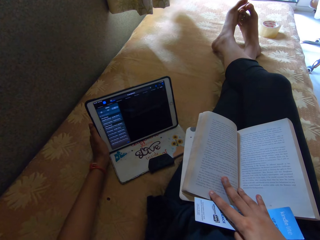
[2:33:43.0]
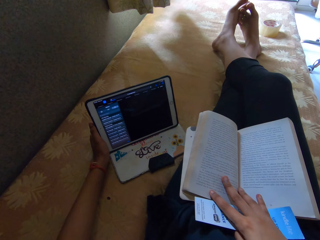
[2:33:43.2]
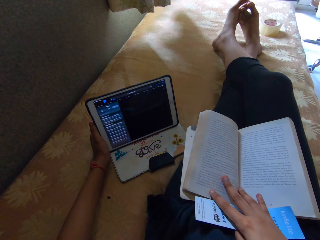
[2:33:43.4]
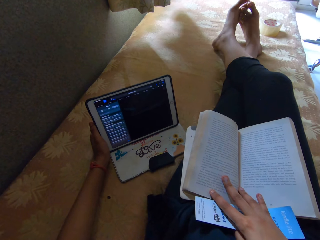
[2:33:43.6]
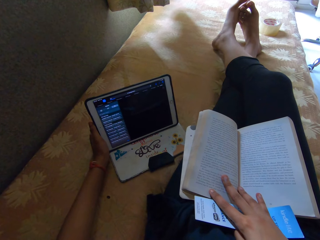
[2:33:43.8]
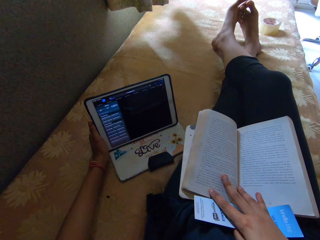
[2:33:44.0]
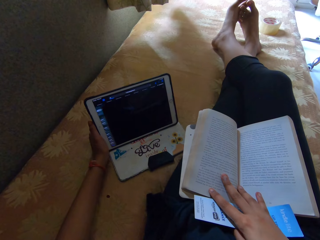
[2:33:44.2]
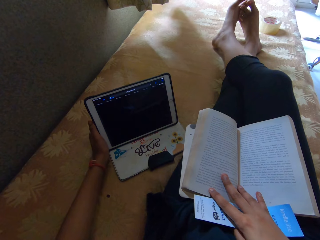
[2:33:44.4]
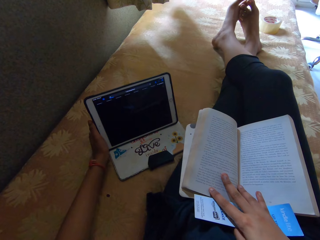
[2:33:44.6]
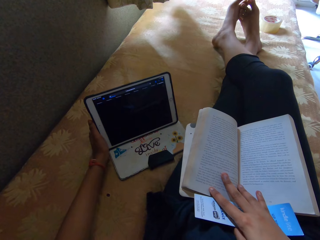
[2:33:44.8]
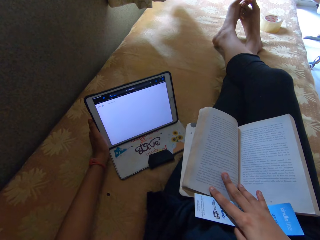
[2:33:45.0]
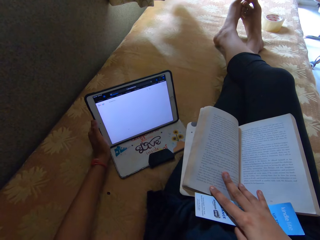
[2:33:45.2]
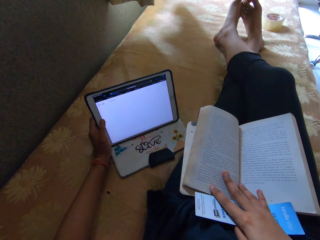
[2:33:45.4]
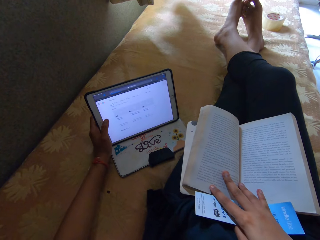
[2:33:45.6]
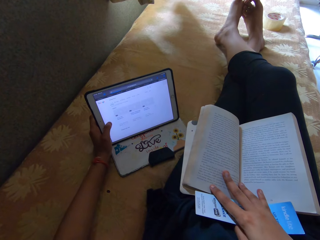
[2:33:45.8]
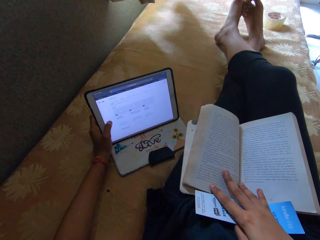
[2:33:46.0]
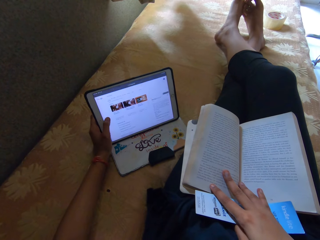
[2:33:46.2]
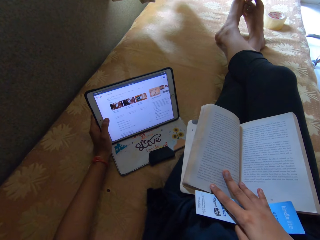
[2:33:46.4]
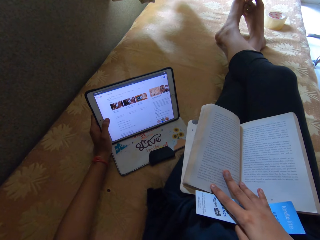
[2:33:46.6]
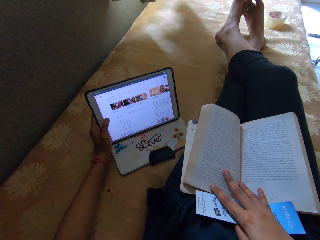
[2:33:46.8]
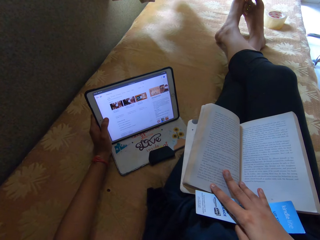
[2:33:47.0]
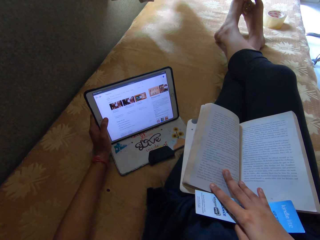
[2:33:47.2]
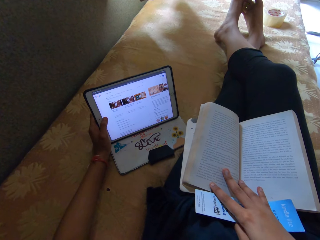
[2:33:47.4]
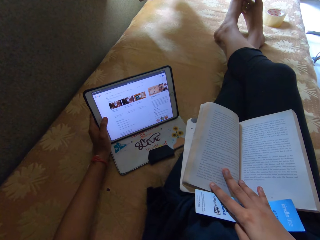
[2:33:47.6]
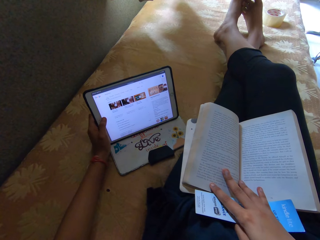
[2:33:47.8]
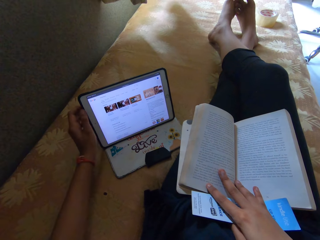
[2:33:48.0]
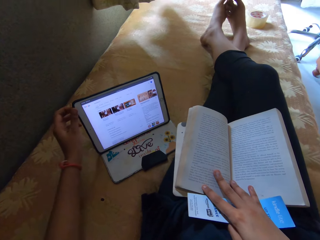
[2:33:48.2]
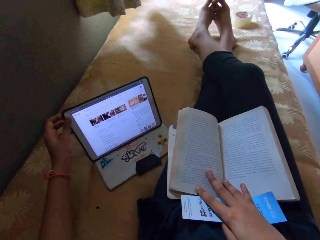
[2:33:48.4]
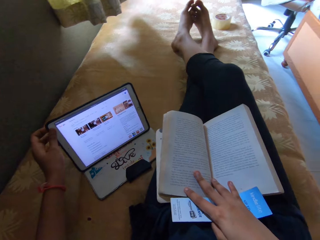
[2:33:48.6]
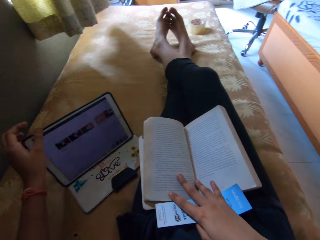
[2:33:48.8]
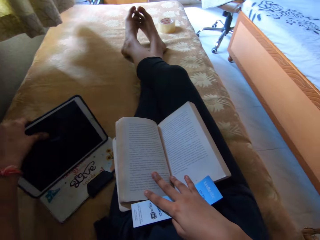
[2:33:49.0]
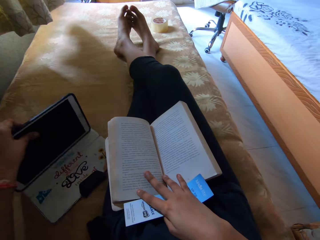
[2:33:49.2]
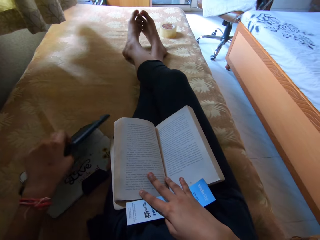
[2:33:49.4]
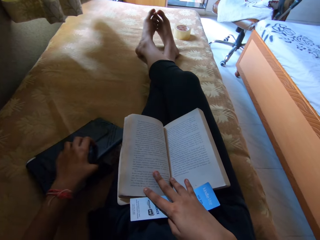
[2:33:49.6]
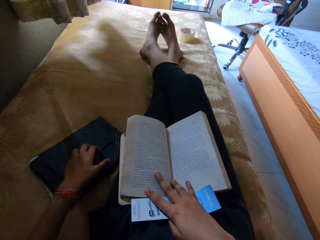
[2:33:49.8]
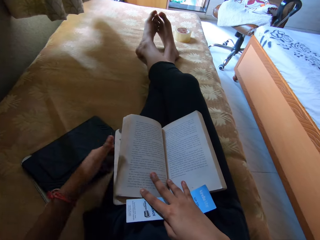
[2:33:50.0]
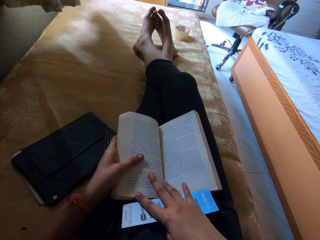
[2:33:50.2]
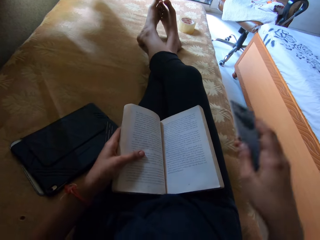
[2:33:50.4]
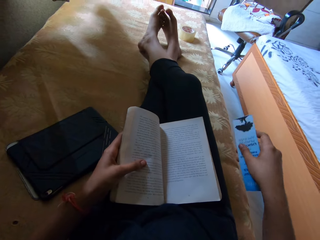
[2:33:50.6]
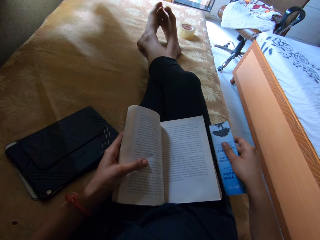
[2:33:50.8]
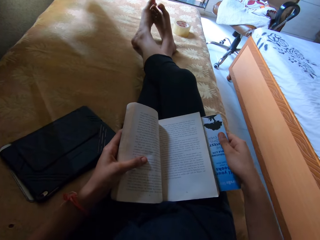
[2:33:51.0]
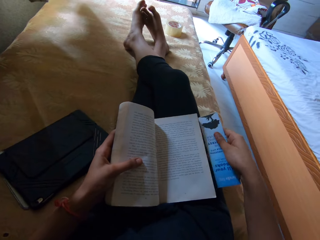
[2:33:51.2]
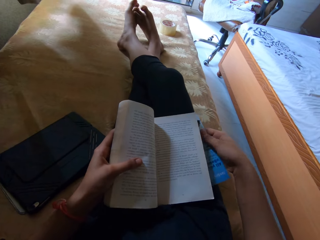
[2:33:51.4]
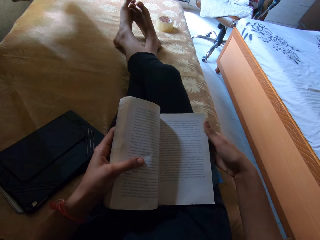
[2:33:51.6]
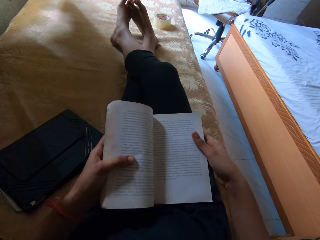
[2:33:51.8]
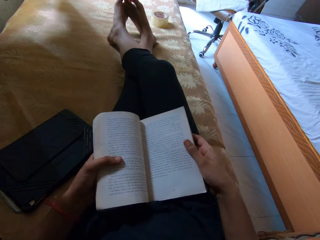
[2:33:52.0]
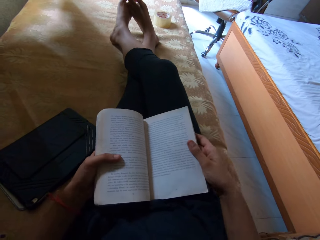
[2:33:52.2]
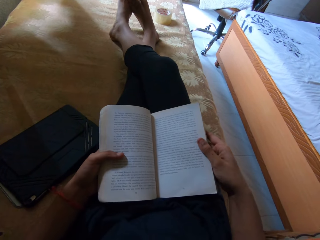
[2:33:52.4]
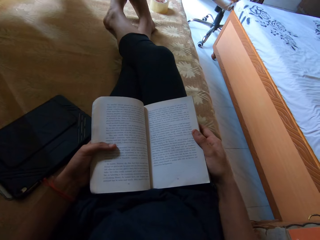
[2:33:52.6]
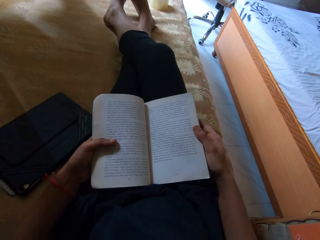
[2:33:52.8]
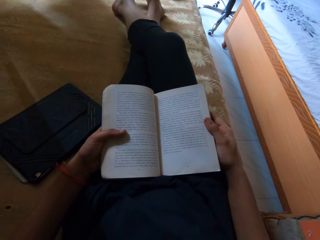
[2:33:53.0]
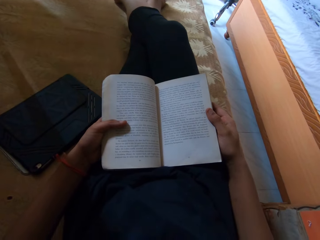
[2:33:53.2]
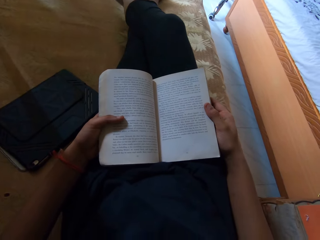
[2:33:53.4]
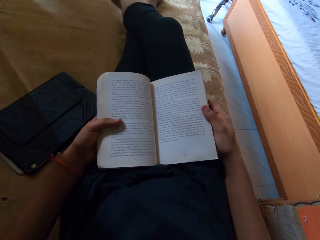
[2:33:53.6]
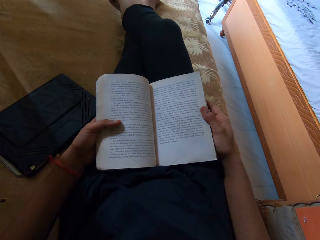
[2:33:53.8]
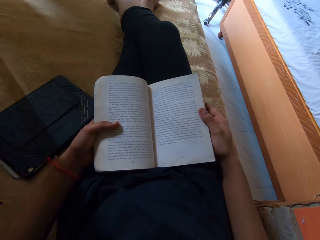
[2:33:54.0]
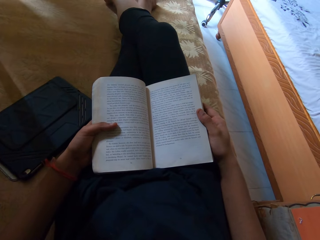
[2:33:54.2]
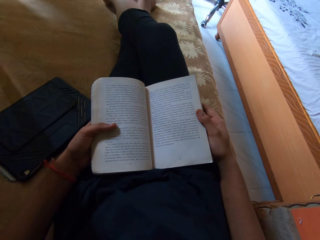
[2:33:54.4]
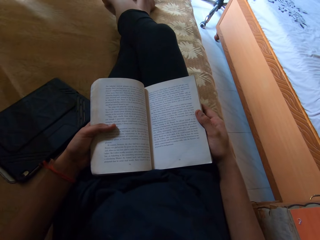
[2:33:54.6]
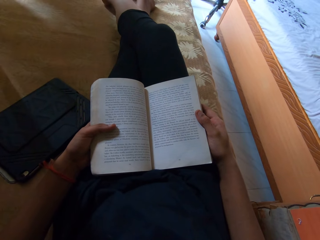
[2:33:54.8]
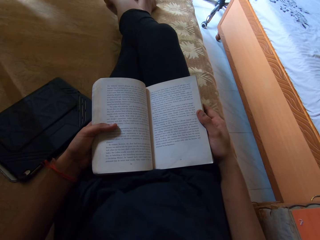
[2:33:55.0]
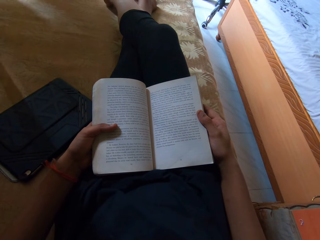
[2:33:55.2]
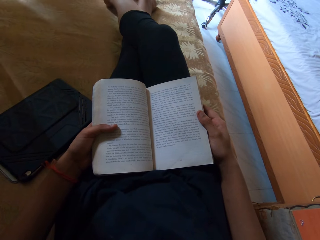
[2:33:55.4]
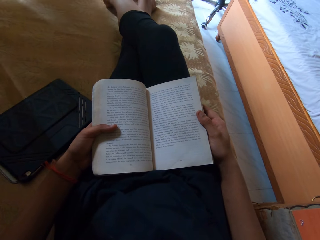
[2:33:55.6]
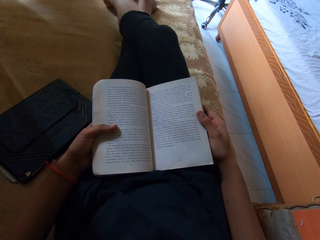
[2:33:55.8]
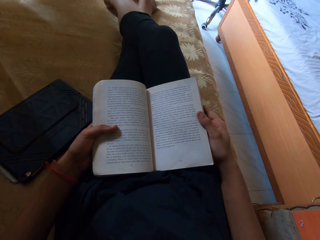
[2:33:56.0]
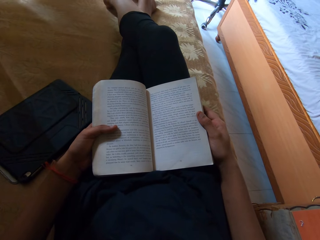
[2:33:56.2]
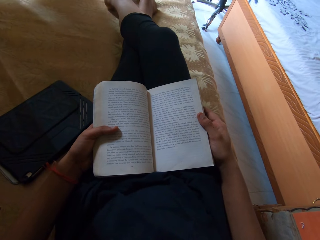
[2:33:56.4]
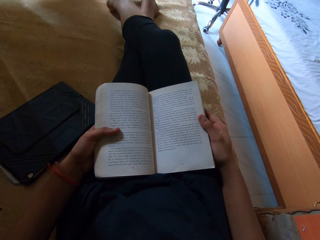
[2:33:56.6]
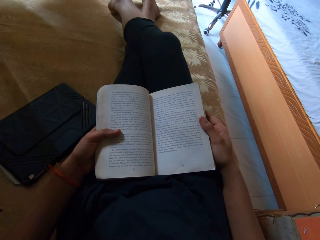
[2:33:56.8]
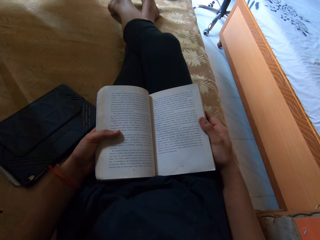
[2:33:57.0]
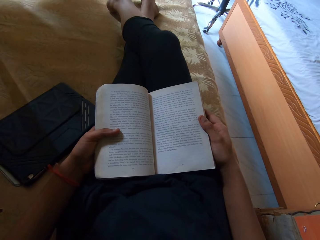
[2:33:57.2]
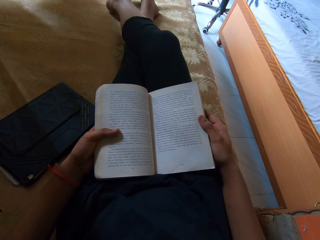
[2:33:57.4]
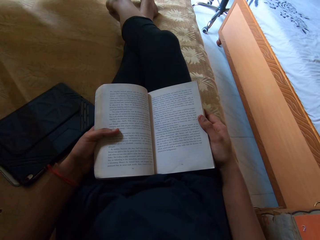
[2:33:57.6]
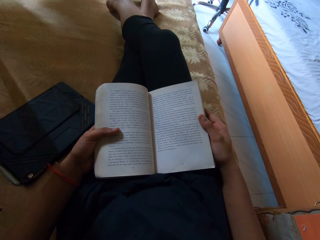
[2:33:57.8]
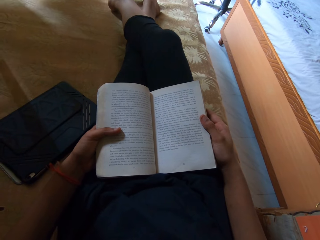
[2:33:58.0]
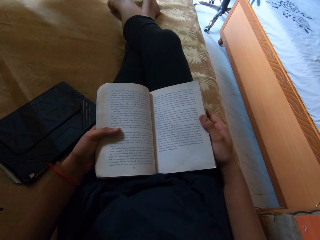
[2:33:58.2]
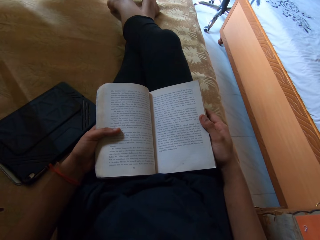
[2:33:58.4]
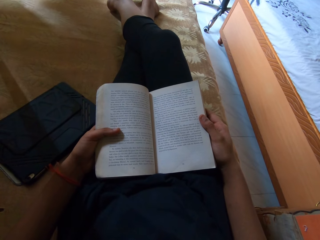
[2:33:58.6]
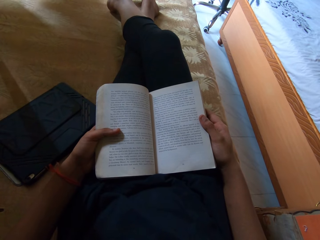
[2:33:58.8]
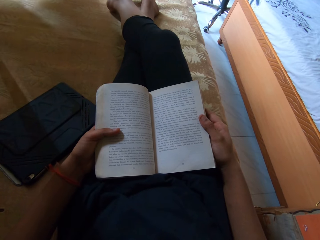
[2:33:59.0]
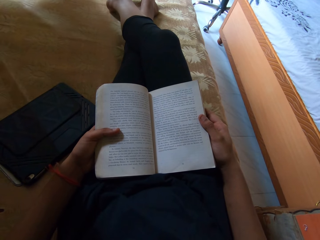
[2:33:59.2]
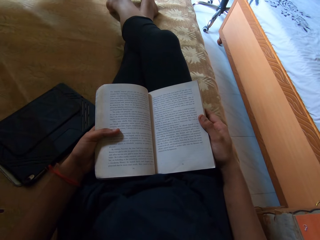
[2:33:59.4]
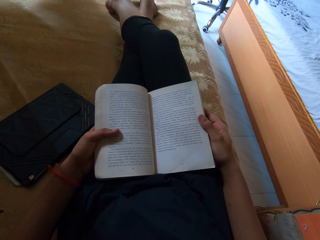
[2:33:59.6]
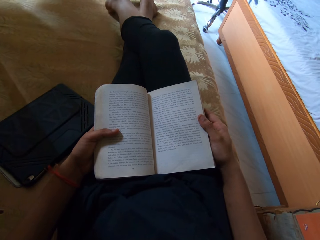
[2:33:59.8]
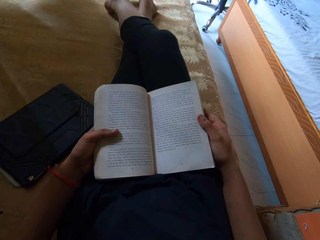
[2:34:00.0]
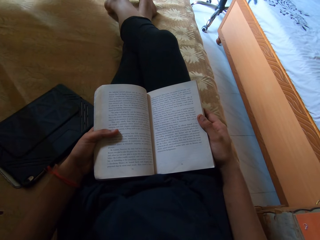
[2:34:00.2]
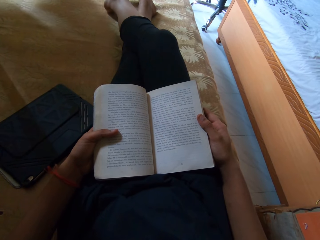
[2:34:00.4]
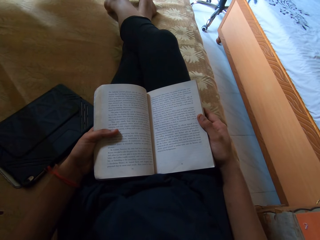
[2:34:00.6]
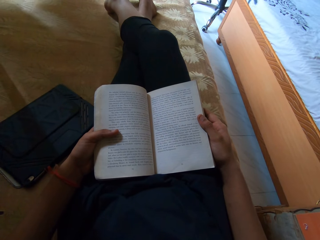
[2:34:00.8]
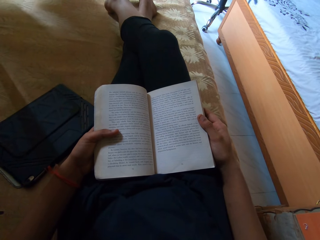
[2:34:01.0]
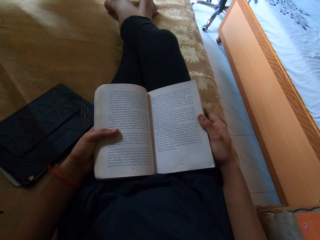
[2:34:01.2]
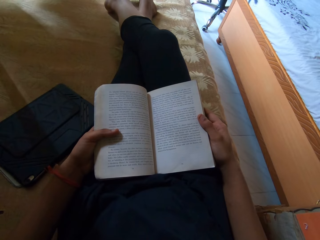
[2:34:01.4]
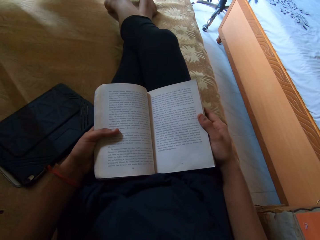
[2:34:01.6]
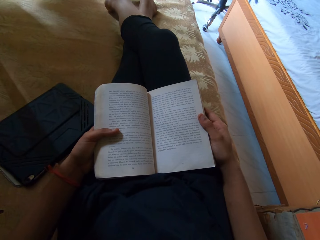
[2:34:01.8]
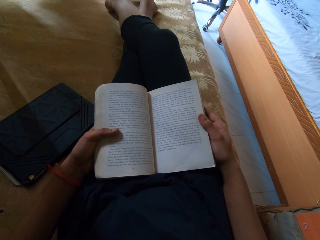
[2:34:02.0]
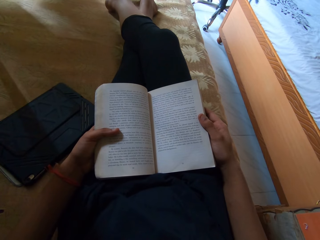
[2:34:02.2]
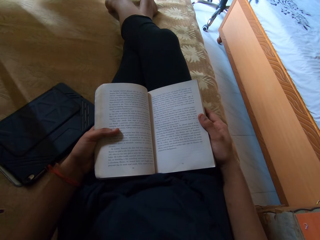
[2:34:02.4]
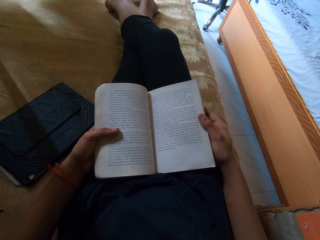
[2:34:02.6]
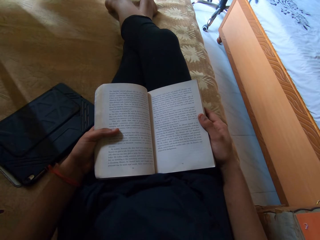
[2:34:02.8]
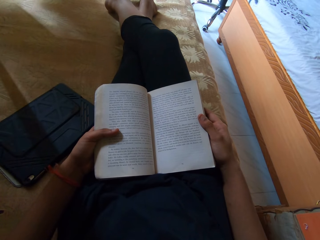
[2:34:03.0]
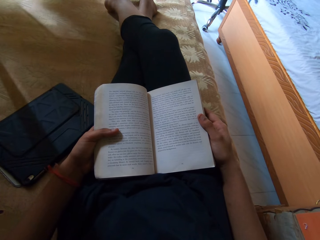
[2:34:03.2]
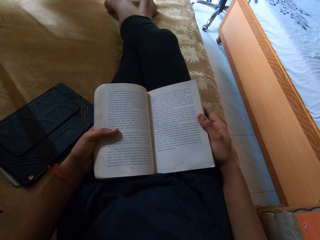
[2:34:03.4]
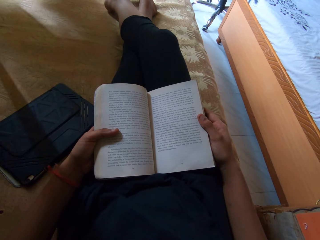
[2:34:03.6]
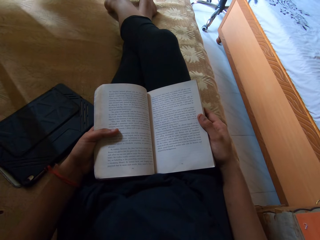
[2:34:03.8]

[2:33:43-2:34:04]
The camera wearer locks the phone and puts the phone on the bed. They hold a book. They put a flyer below the book. They read their book. They read the book.
